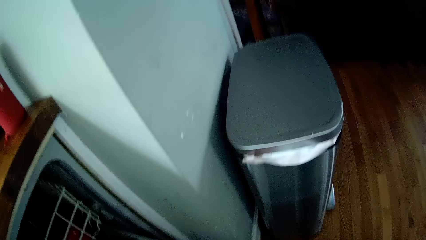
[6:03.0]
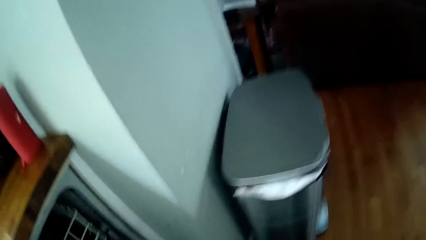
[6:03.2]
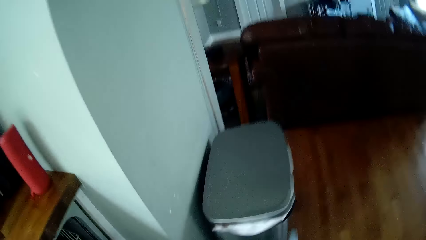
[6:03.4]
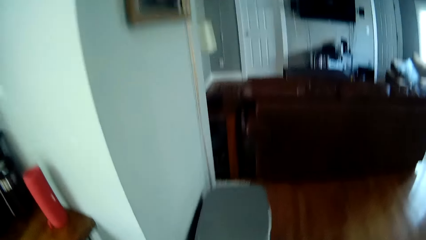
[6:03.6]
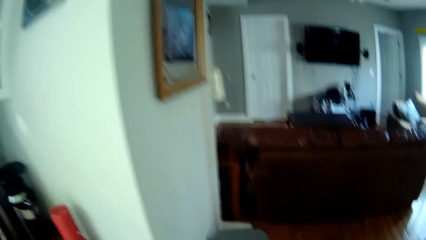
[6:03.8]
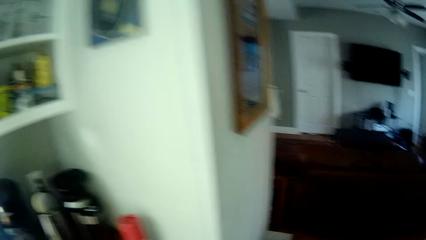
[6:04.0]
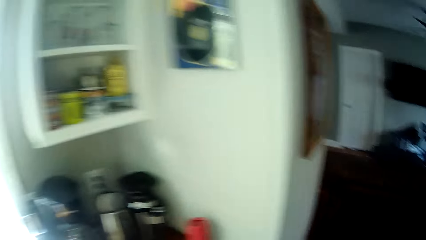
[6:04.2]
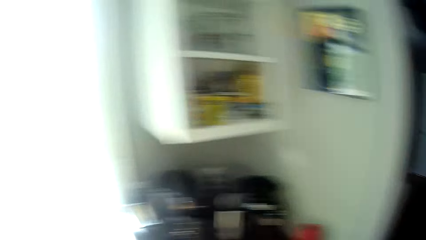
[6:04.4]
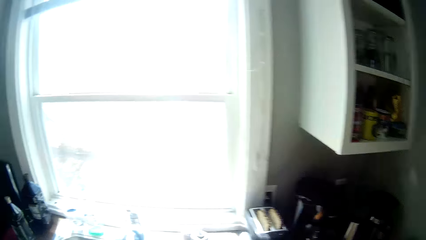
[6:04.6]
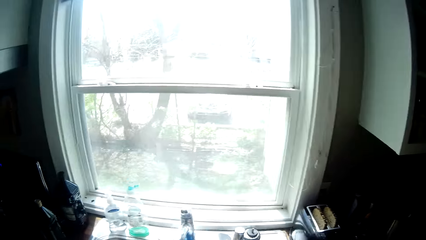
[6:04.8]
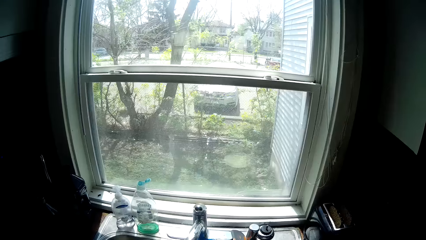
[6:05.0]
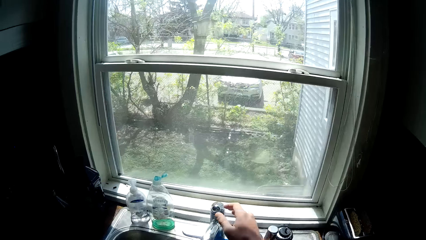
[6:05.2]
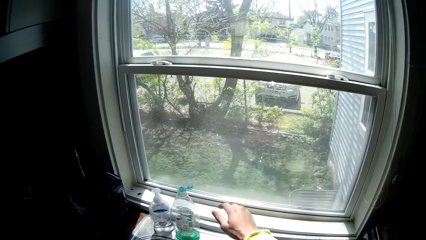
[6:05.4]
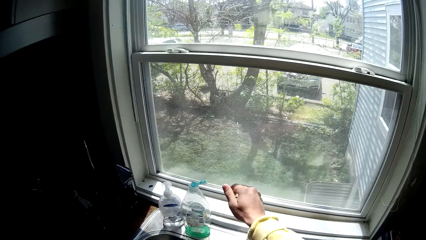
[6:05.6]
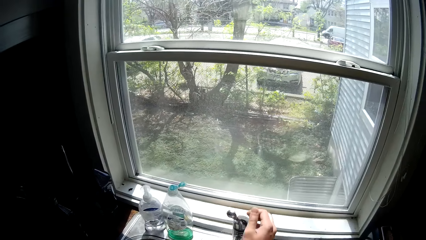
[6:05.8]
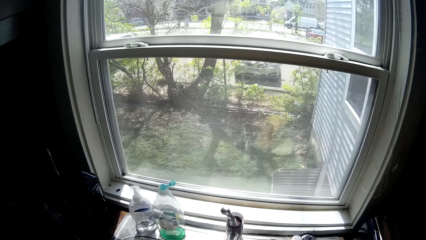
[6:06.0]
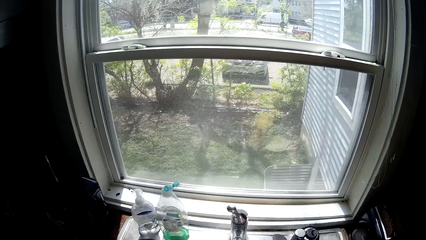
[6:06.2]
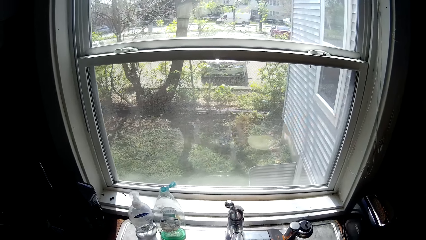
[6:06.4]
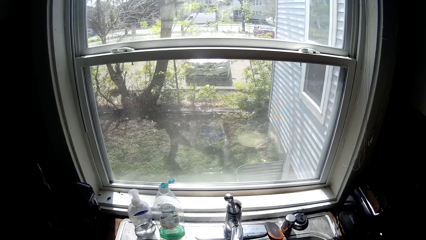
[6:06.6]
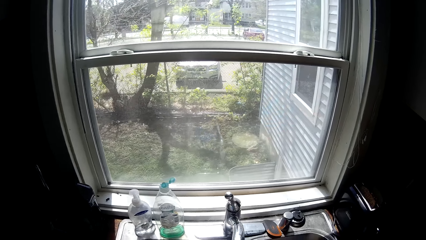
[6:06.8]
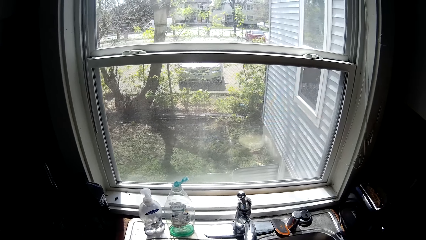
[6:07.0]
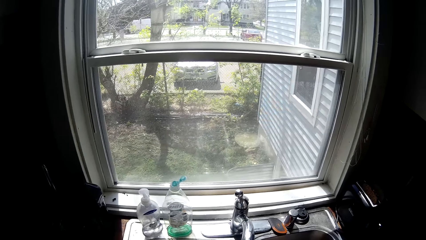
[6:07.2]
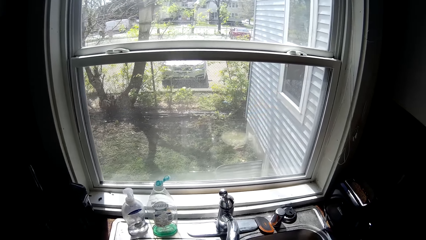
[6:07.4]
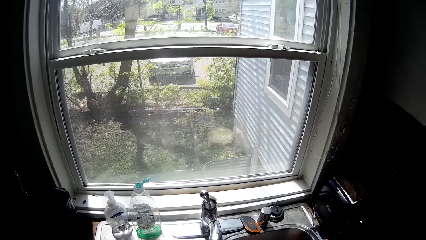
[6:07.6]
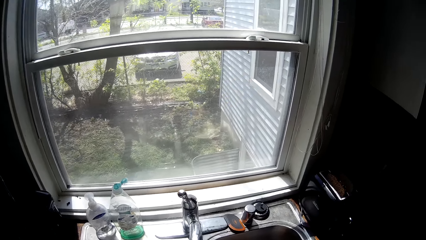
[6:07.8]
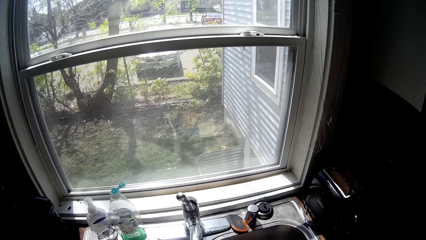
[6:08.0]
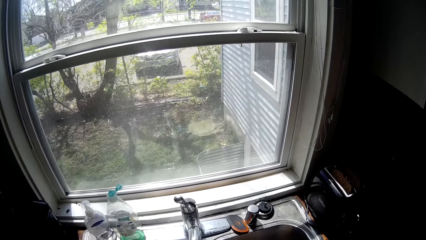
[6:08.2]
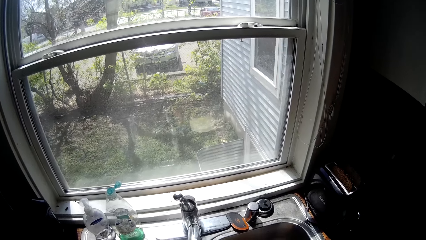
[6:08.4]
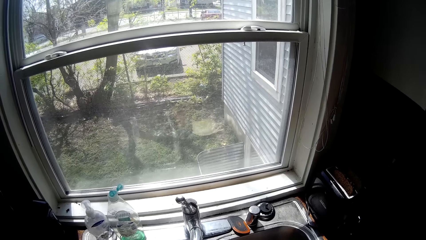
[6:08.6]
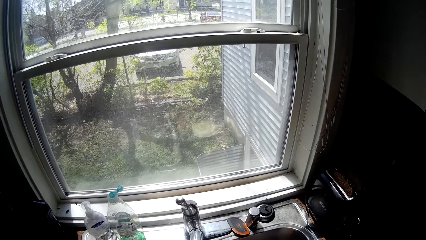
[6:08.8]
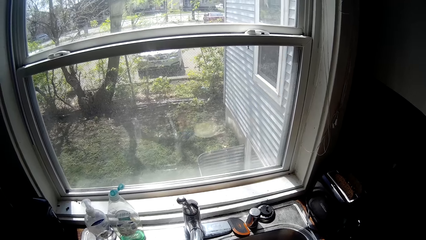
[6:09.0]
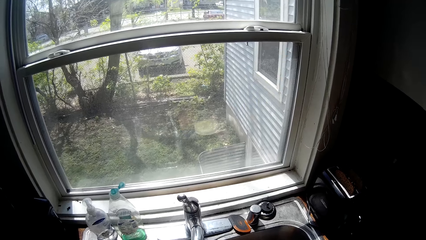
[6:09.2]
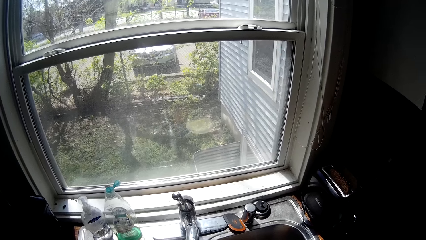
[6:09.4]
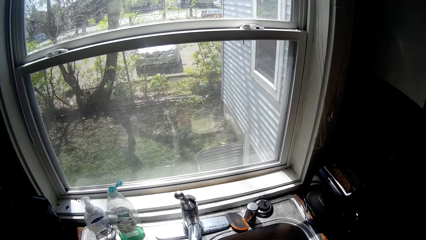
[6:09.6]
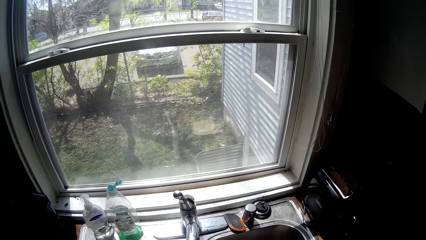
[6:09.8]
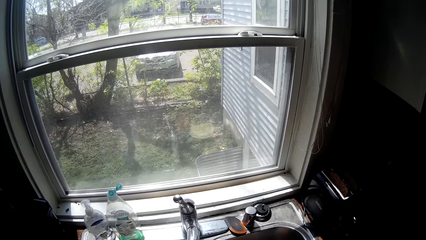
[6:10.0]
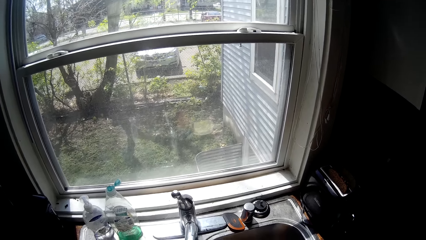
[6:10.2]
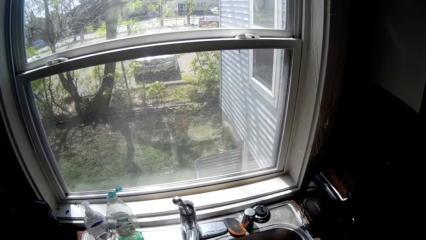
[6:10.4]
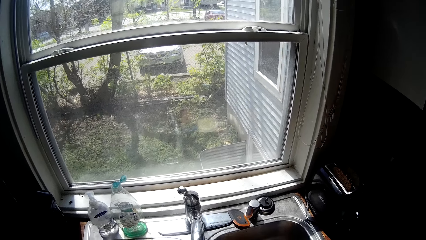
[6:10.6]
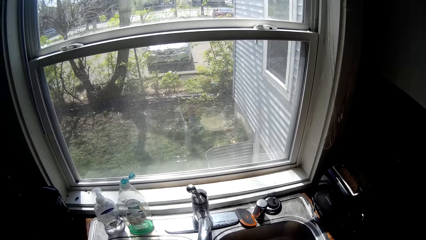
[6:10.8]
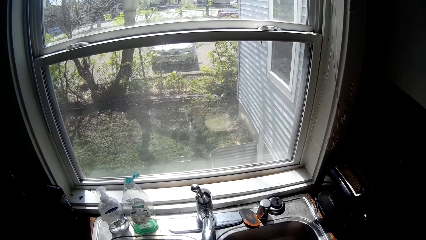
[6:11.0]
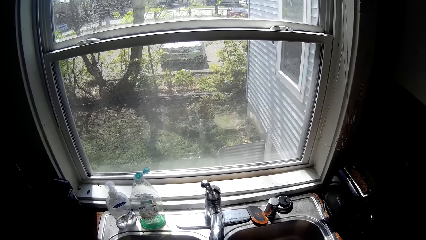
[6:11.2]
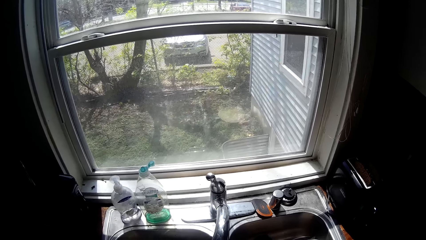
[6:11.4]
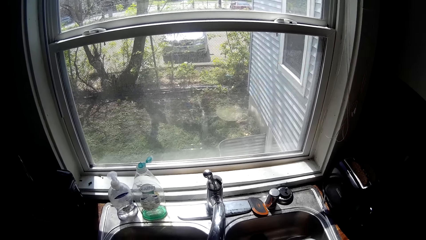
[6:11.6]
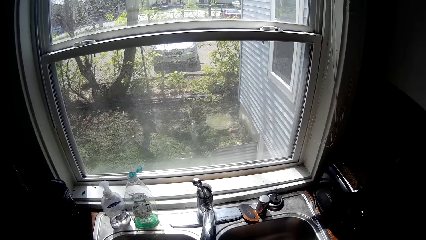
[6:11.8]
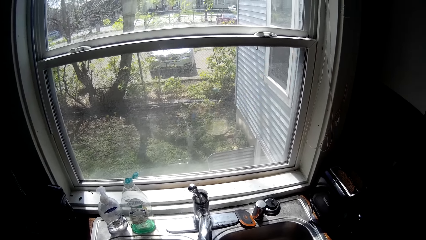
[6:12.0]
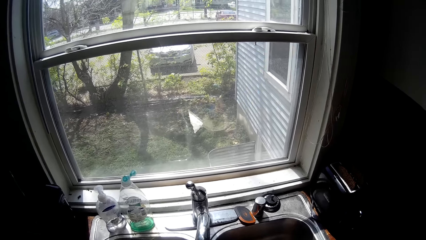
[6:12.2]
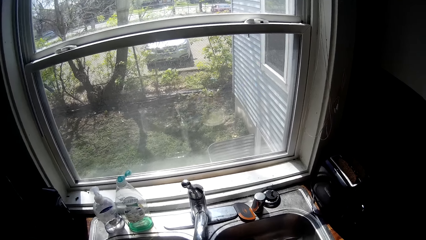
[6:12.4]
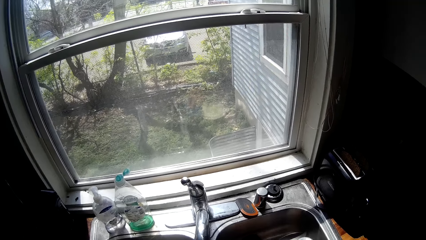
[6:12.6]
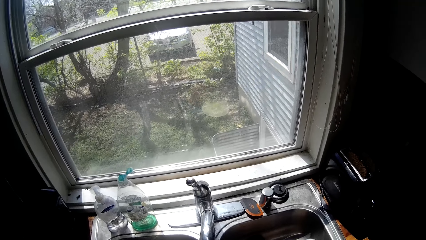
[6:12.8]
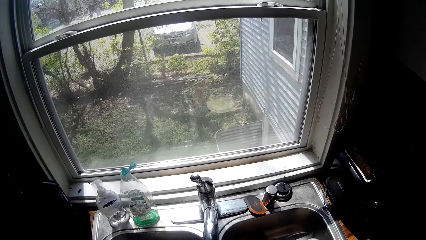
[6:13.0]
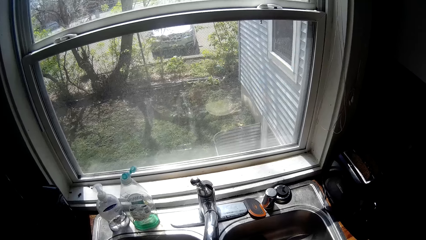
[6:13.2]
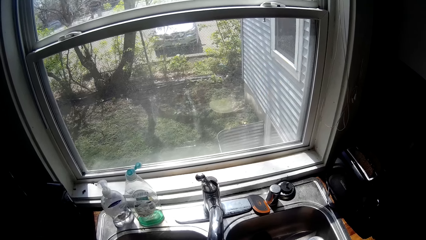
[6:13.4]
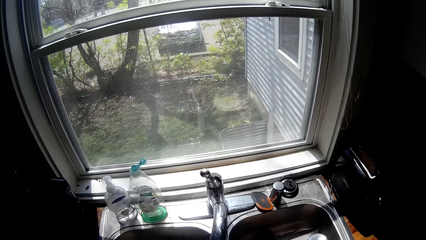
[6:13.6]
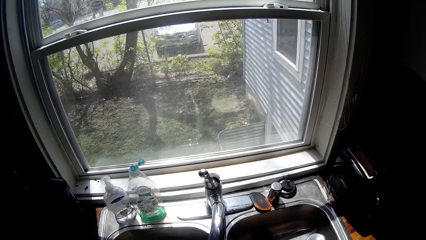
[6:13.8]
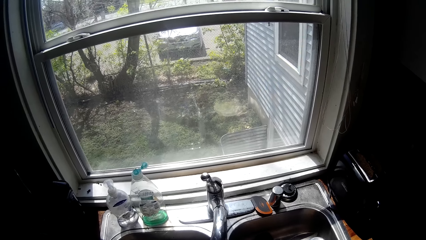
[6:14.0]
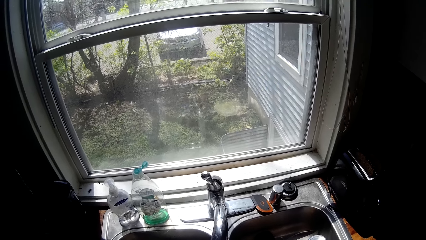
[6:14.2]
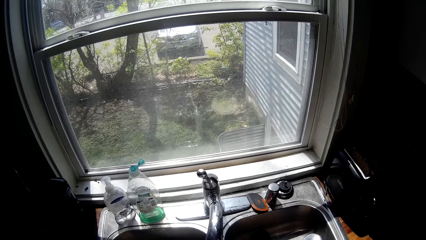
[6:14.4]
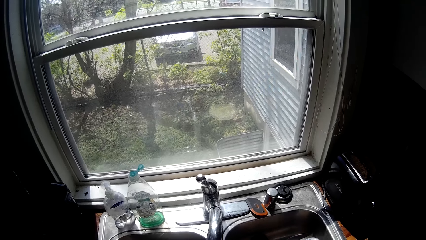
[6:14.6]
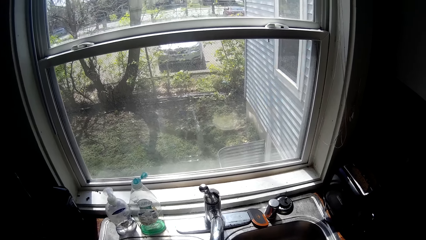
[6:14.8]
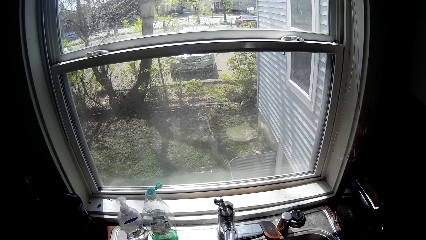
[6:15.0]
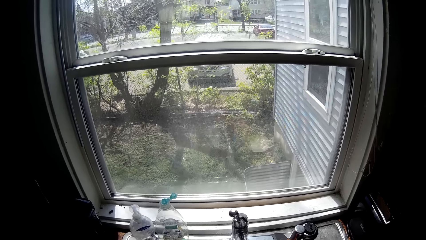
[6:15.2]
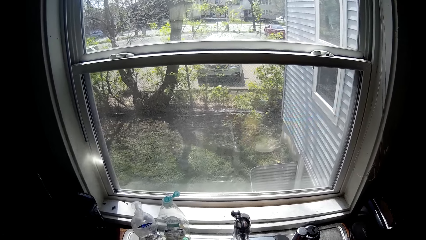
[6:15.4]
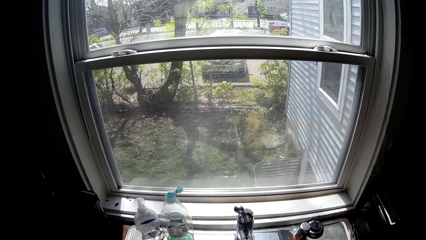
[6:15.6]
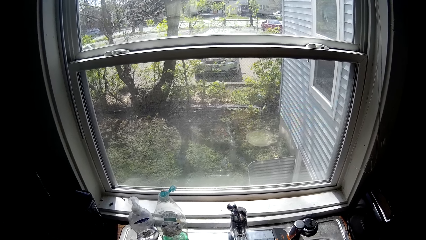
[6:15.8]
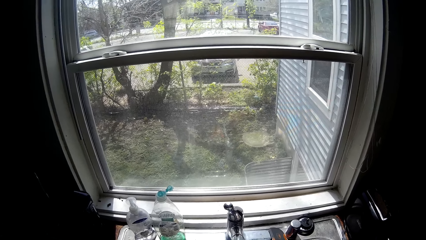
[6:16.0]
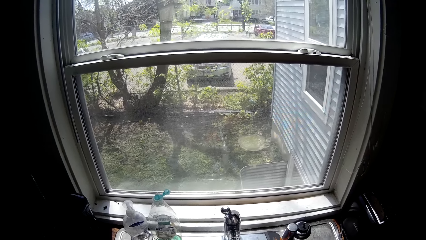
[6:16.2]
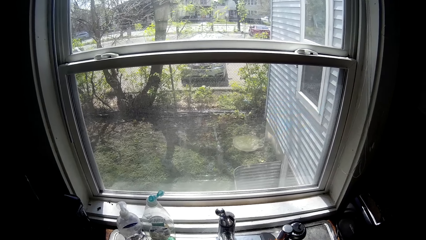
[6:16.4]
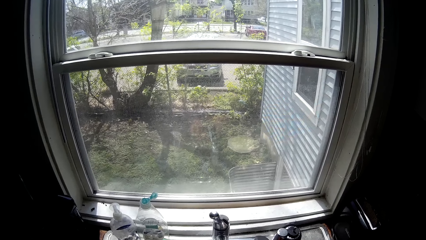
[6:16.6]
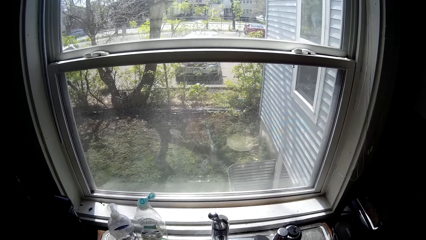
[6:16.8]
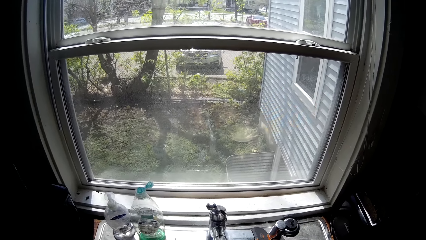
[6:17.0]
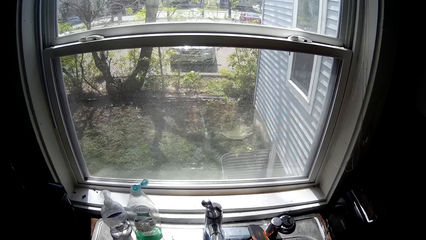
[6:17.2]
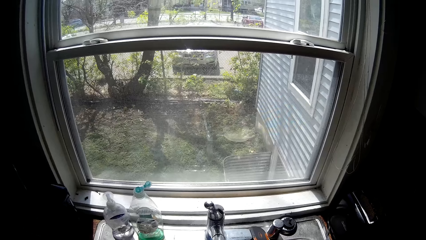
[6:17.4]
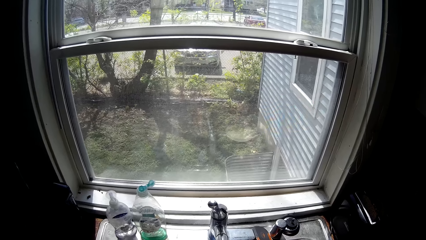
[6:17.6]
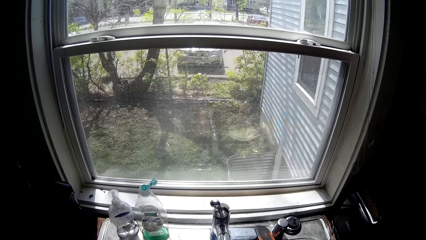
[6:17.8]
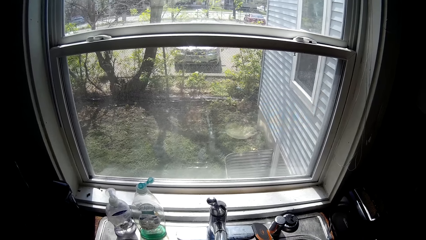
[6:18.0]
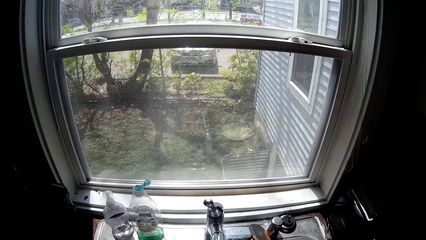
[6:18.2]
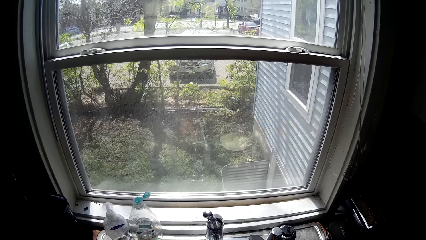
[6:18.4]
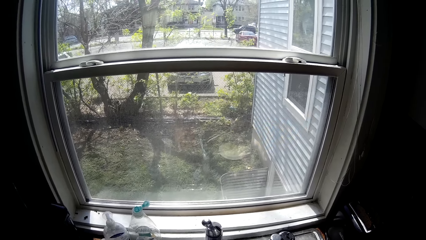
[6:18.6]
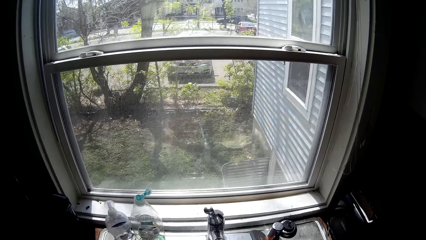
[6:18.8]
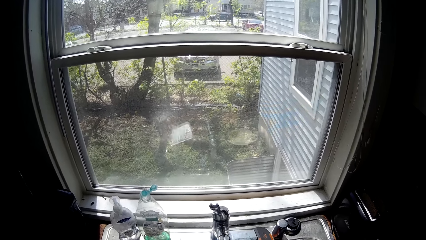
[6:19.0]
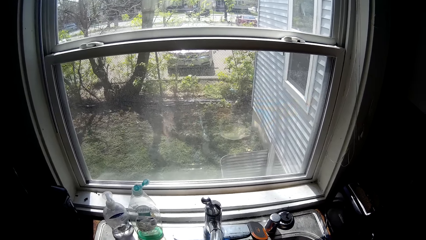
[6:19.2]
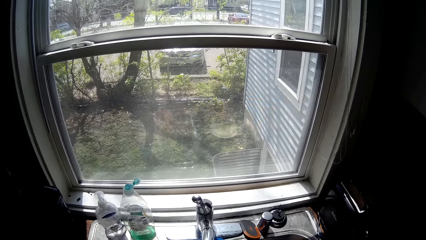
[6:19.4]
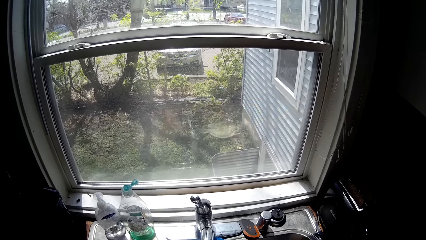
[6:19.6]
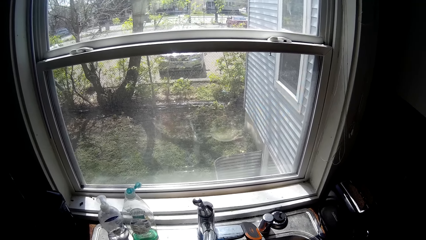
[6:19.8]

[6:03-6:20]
The camera wearer moves away from the cupboard. He turns on a tap in the kitchen sink with his right hand.
